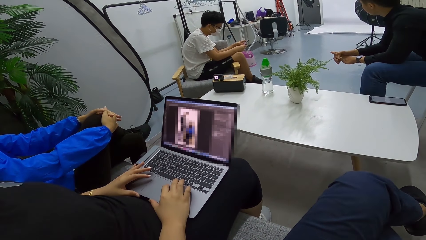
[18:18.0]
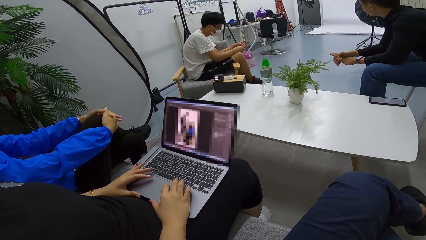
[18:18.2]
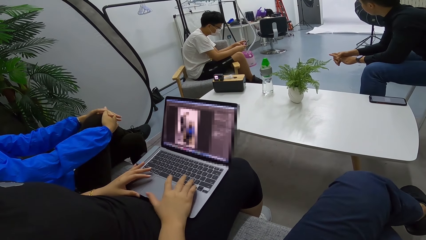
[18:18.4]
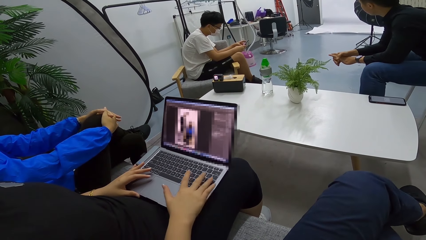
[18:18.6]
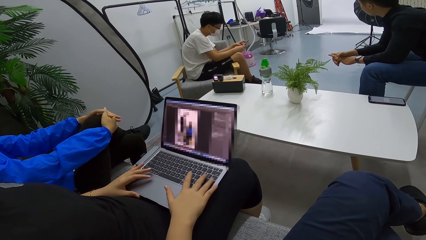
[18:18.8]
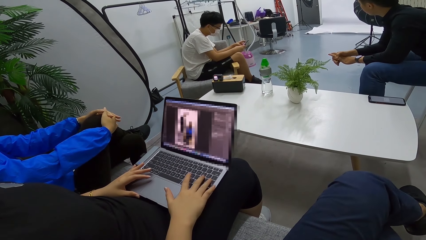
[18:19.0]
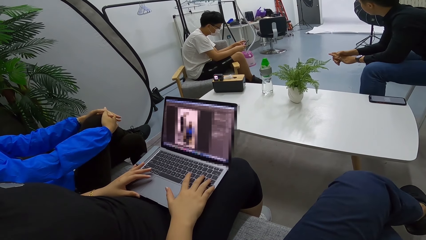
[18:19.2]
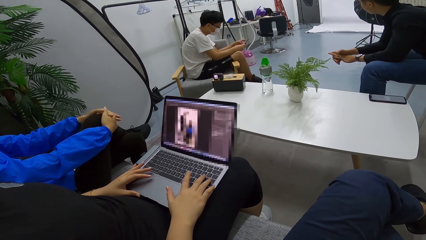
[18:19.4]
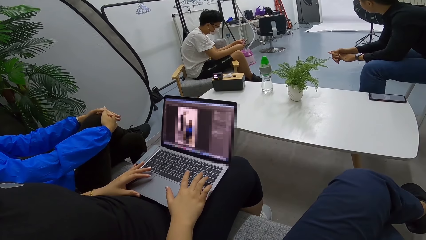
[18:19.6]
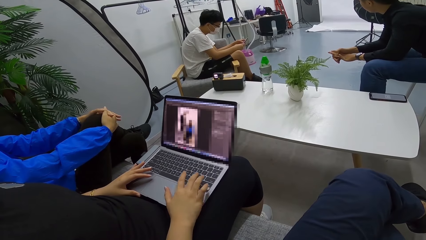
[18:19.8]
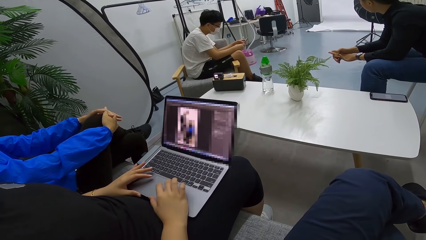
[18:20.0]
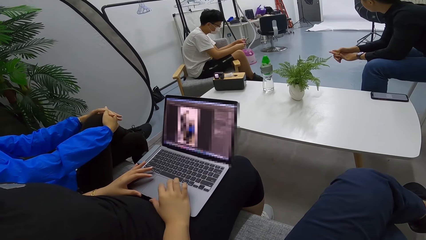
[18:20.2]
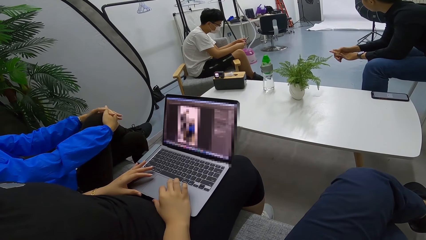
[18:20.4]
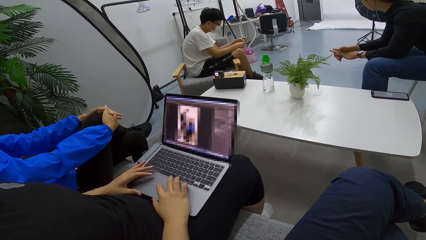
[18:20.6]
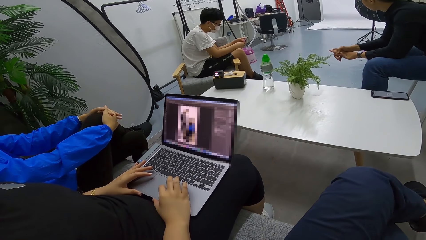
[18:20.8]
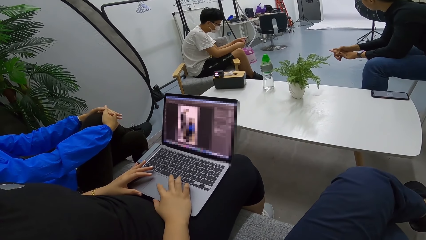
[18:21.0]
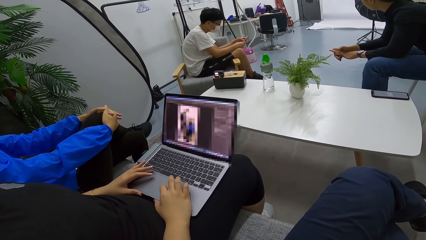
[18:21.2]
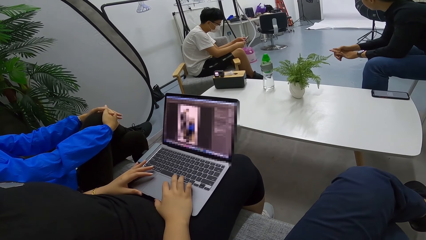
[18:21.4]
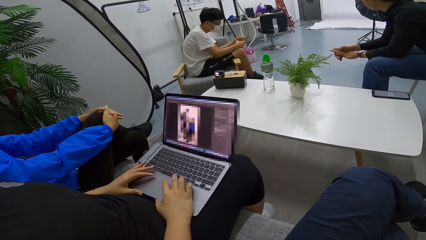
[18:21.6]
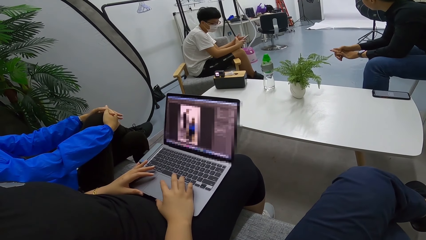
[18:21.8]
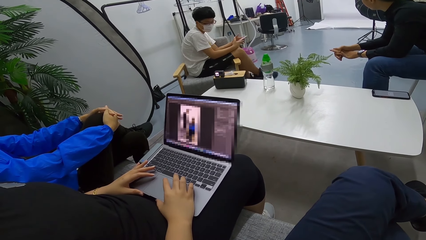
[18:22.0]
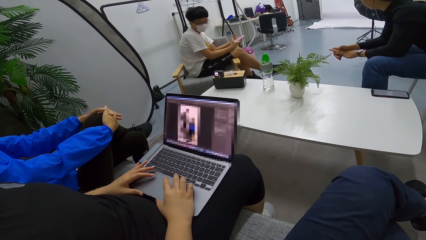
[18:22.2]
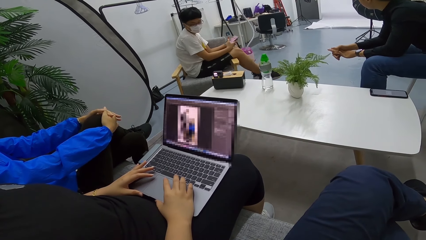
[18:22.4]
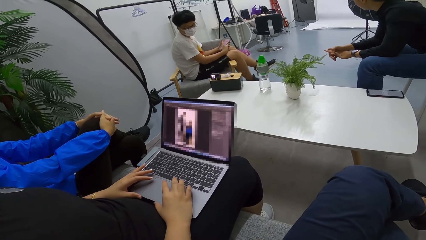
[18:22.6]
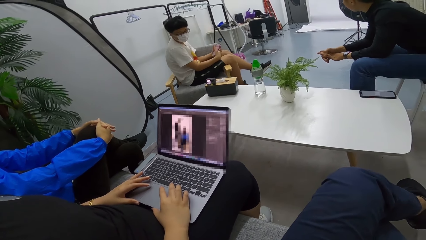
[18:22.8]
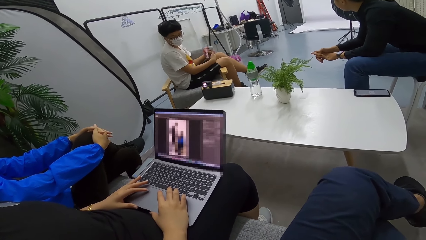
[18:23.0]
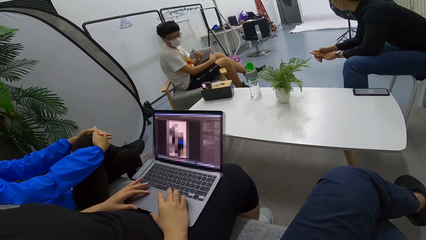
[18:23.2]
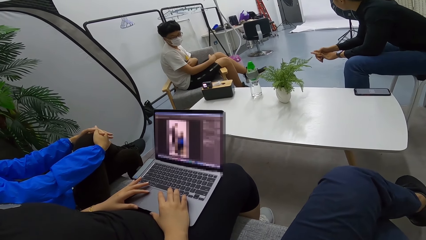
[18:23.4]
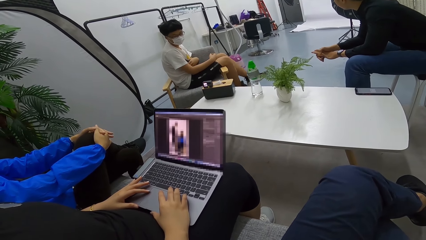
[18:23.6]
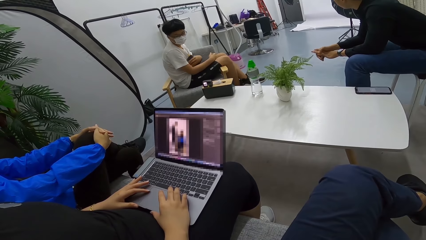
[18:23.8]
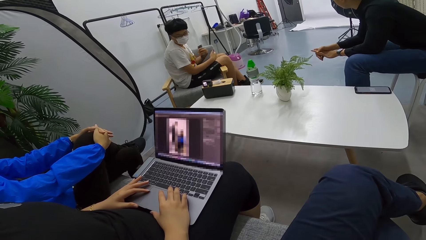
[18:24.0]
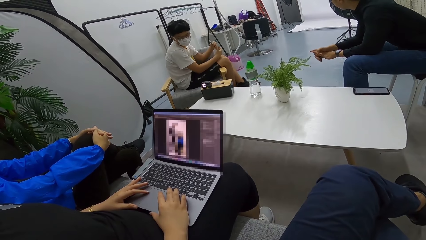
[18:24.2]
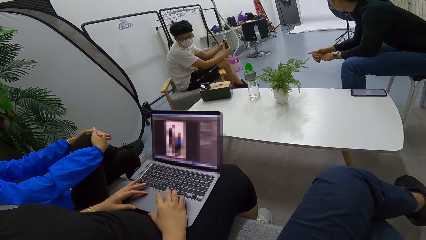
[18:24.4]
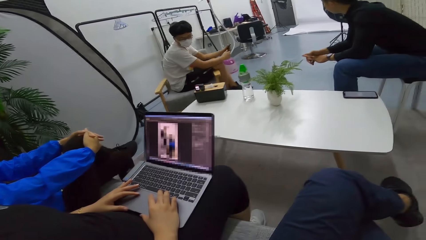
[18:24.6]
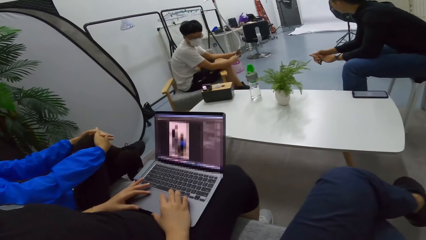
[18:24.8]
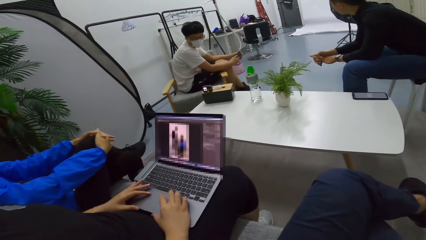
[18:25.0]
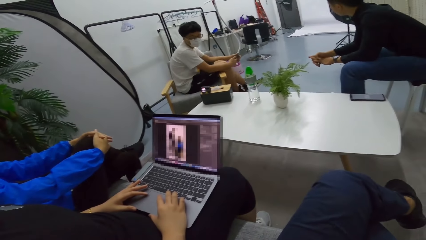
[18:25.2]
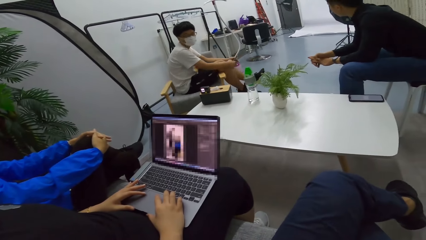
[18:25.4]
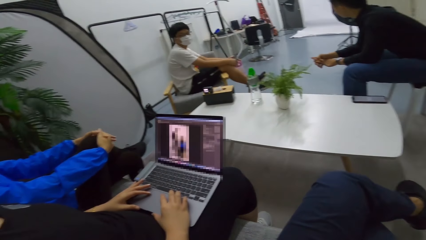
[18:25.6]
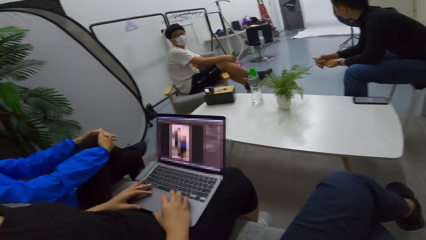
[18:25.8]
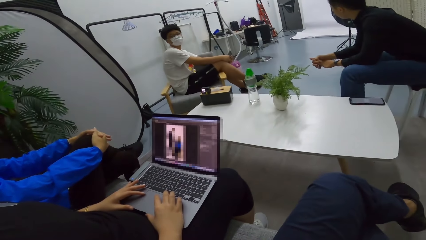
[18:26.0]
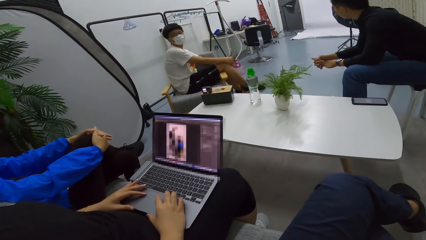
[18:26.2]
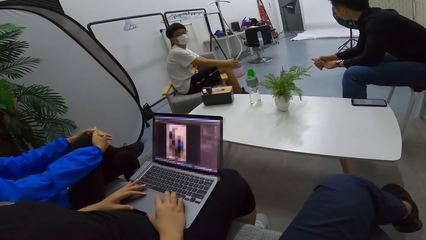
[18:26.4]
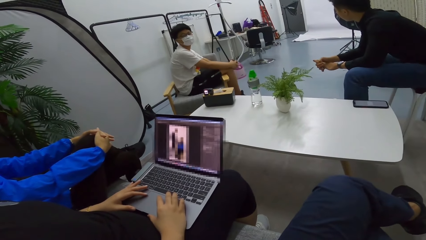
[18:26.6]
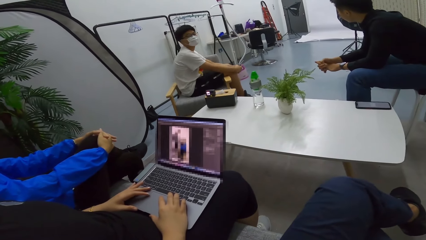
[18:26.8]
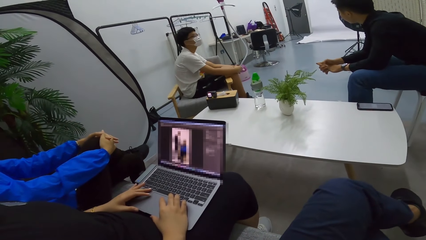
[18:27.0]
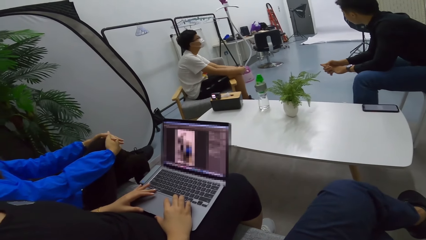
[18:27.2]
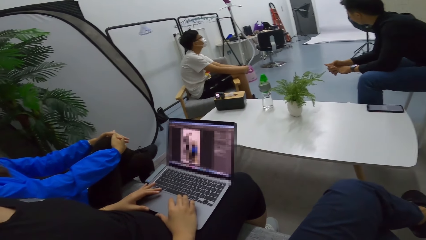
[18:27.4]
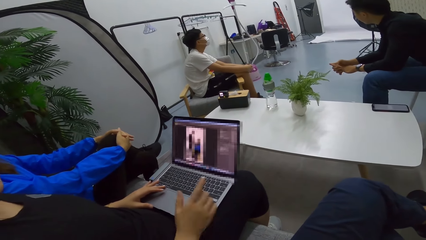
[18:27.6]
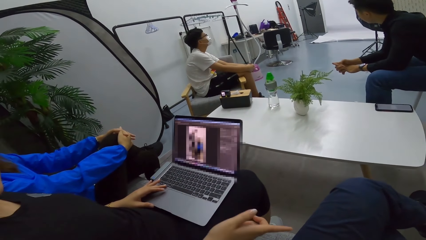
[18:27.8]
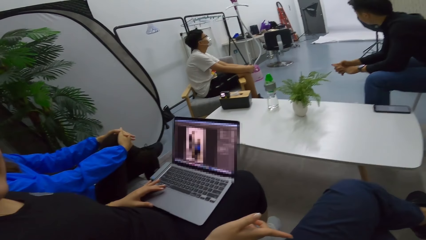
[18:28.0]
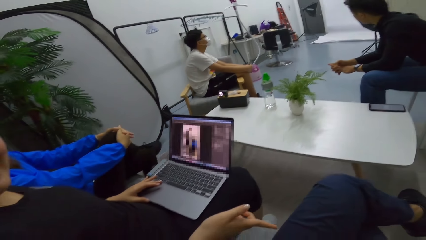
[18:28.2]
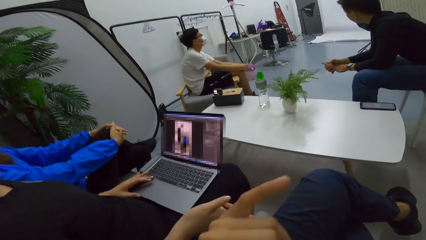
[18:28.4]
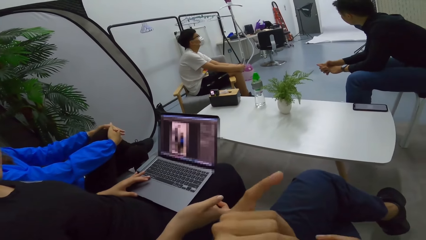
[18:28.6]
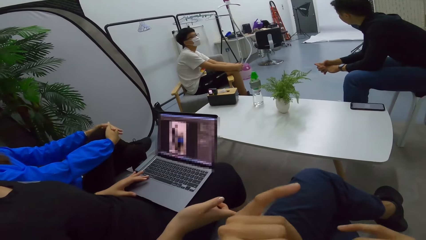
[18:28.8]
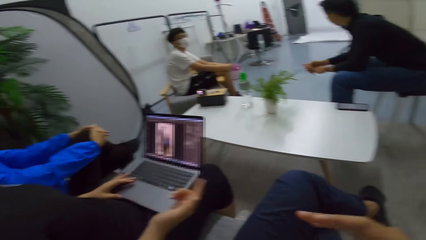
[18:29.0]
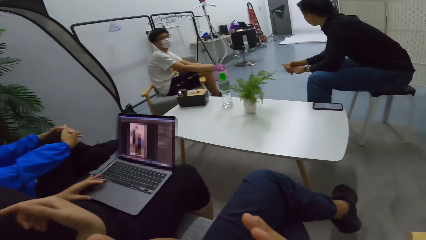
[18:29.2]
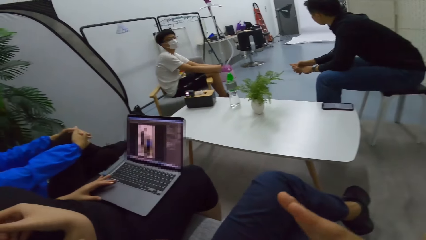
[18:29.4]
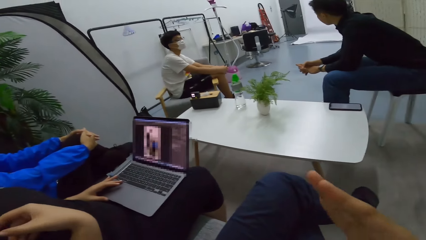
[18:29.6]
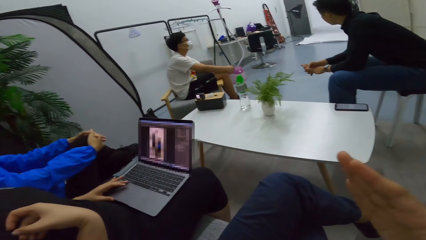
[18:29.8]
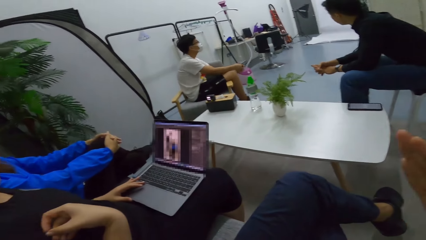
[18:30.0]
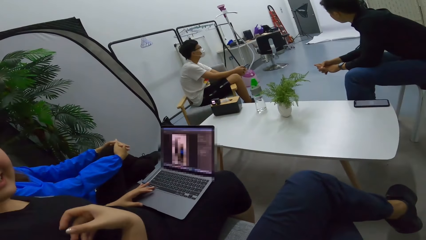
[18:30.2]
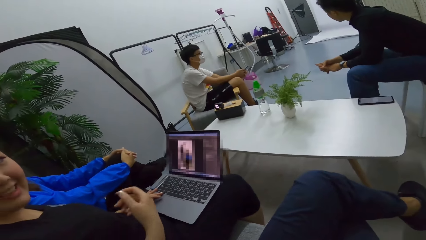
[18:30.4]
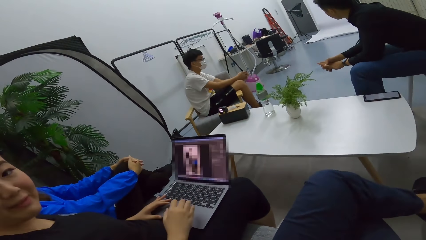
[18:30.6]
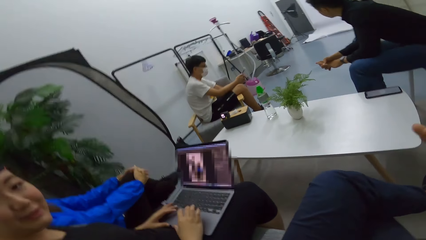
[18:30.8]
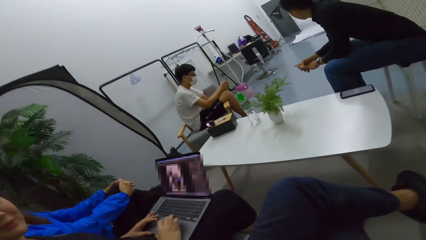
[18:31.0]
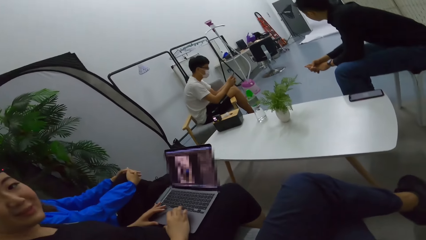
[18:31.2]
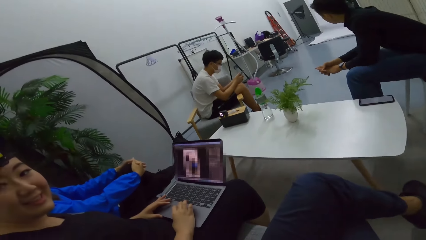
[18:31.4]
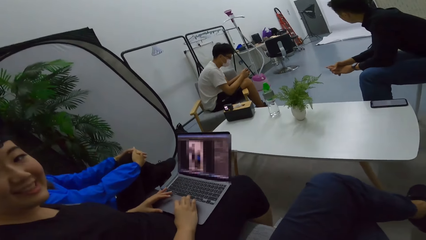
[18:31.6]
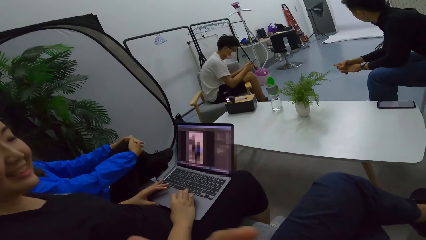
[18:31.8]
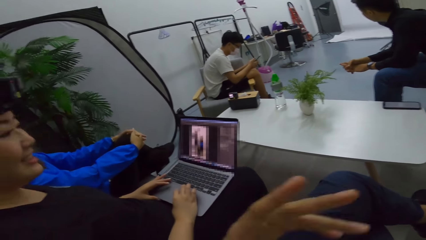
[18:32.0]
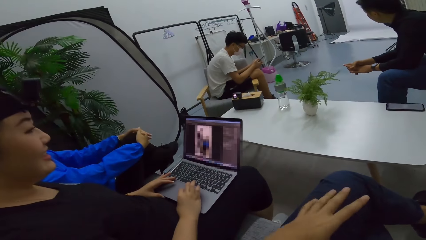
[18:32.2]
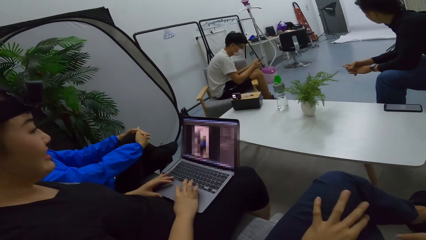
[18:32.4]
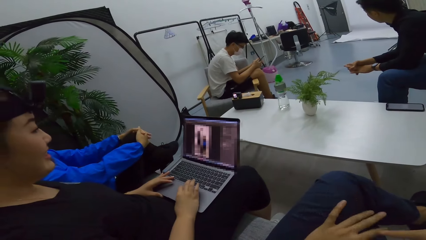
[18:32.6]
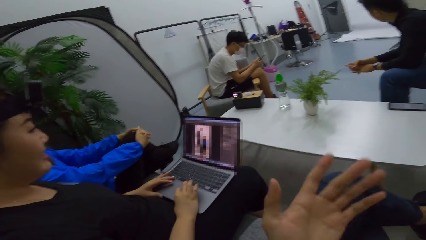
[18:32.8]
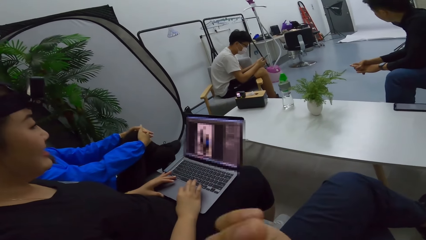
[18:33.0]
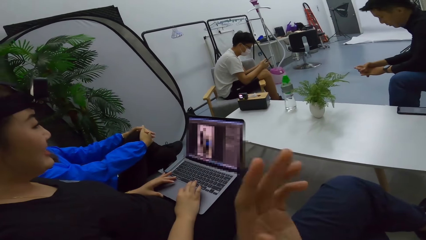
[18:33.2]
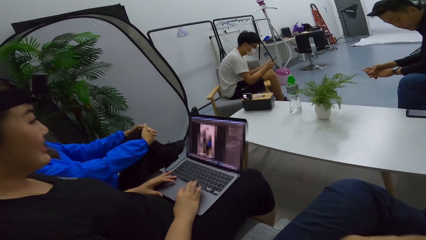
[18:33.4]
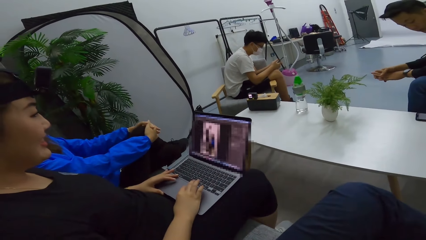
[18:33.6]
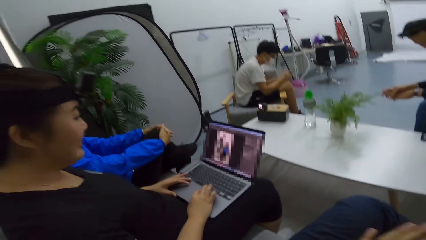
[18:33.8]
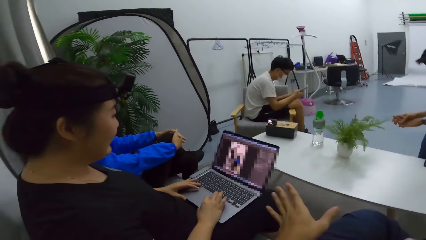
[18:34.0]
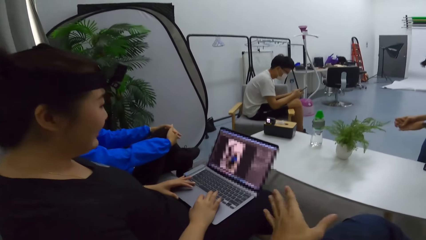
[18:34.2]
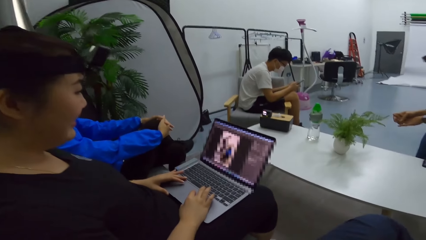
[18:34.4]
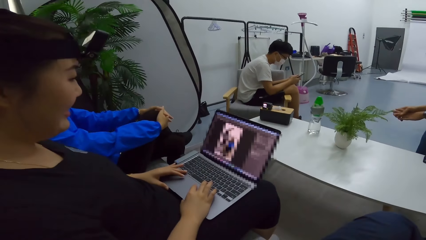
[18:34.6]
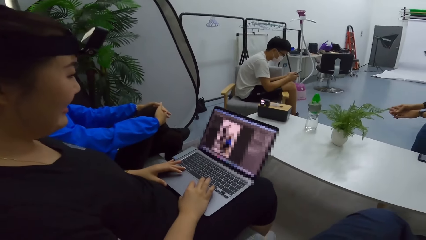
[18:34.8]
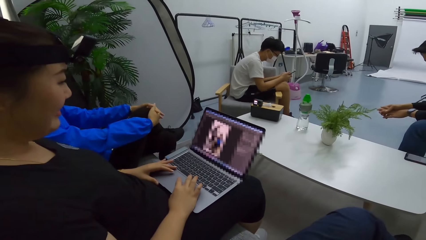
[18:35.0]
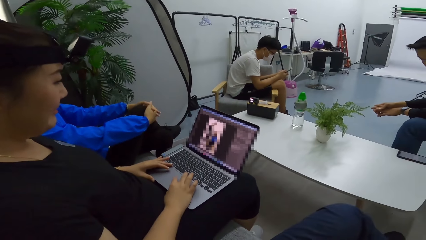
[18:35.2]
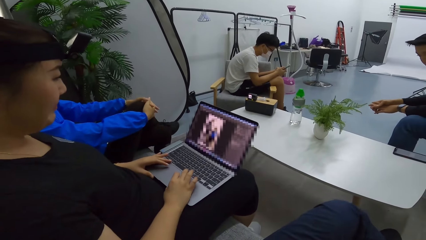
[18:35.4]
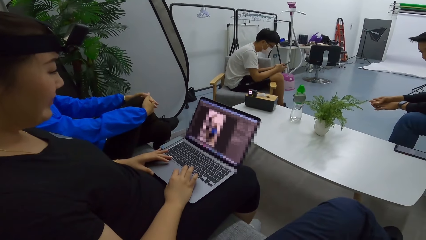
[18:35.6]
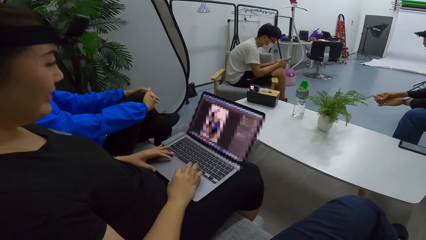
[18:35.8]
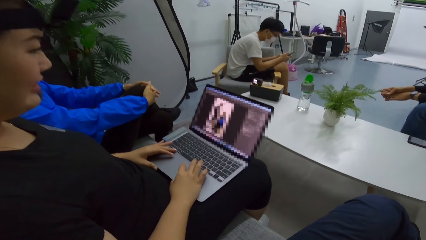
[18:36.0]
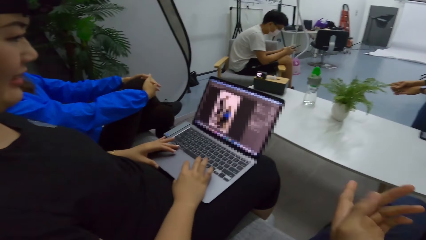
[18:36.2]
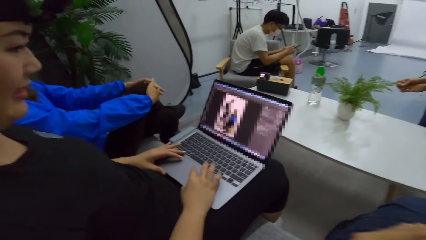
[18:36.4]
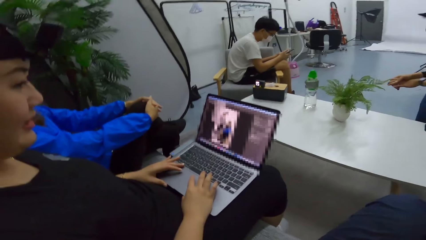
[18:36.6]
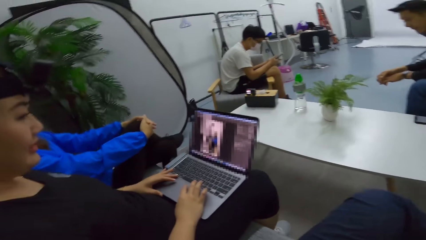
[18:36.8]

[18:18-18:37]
A man browses his laptop. The camera wearer gestures with both his hands.
